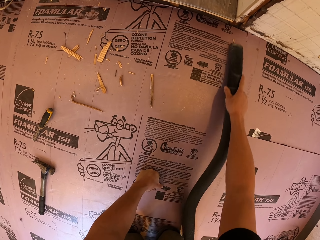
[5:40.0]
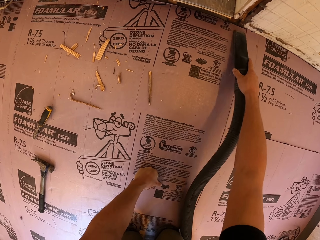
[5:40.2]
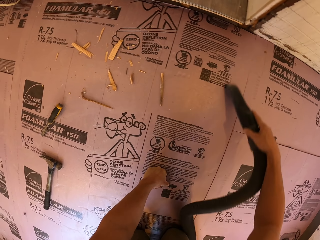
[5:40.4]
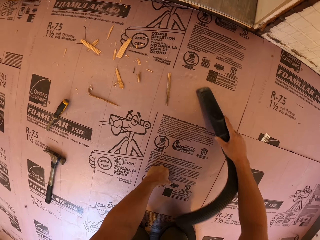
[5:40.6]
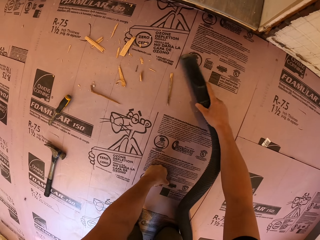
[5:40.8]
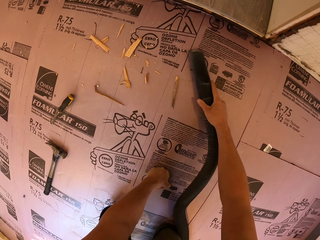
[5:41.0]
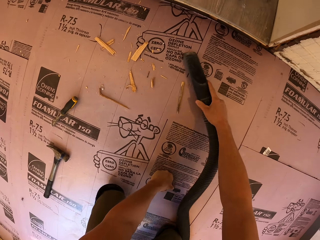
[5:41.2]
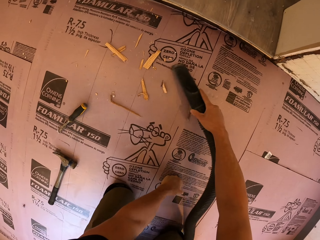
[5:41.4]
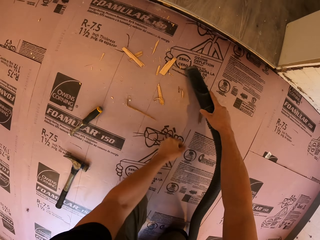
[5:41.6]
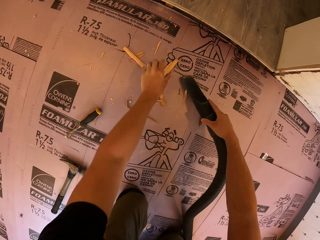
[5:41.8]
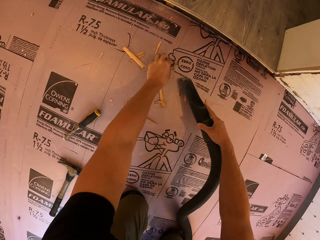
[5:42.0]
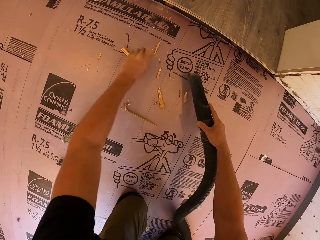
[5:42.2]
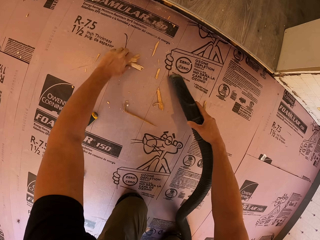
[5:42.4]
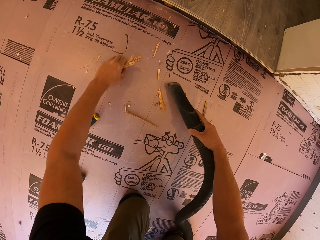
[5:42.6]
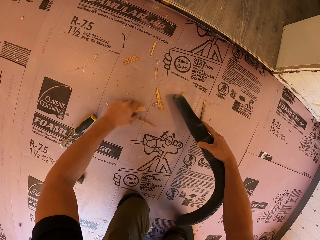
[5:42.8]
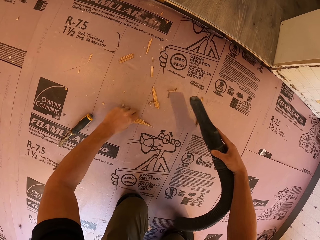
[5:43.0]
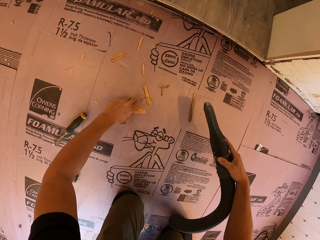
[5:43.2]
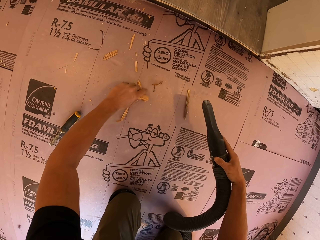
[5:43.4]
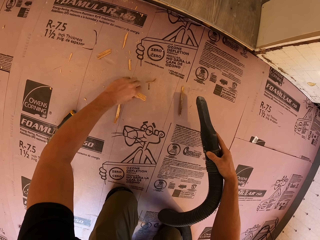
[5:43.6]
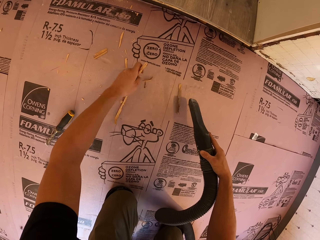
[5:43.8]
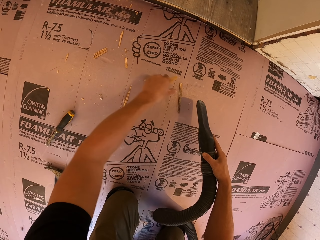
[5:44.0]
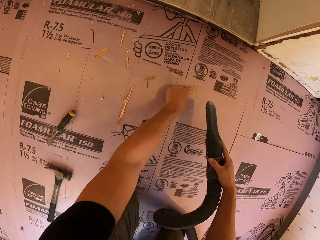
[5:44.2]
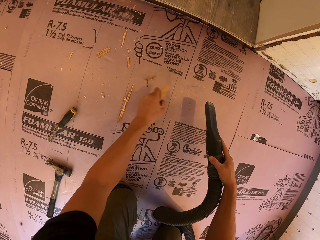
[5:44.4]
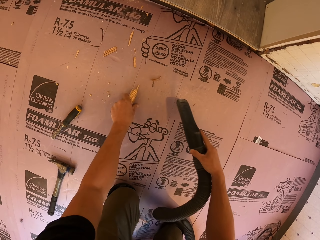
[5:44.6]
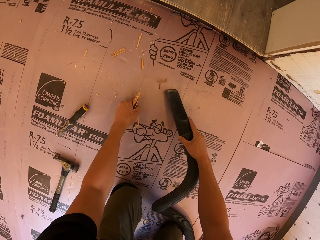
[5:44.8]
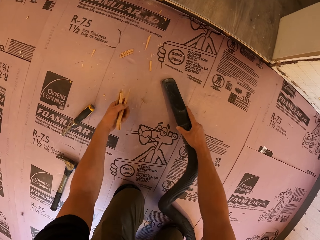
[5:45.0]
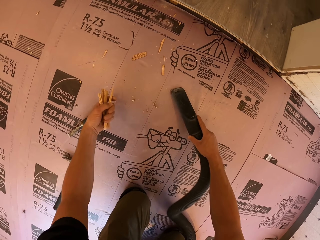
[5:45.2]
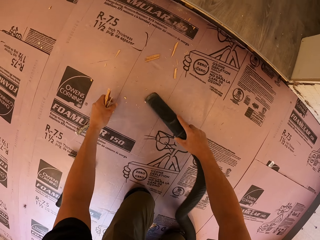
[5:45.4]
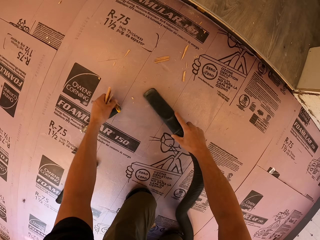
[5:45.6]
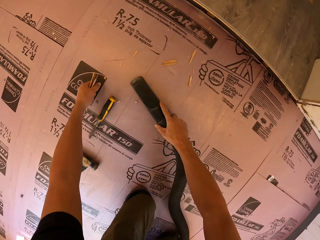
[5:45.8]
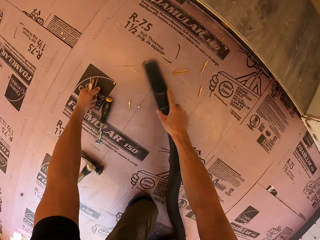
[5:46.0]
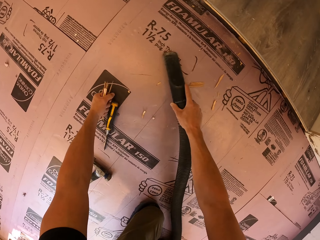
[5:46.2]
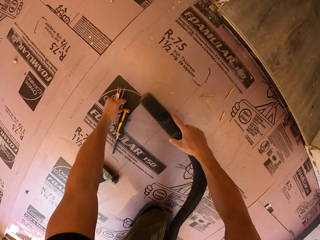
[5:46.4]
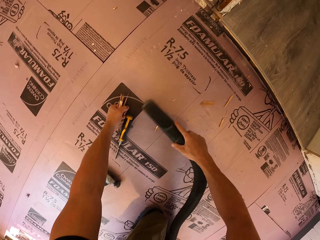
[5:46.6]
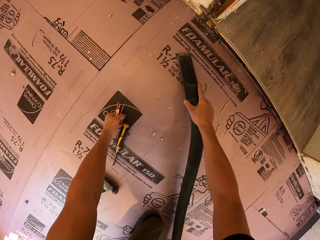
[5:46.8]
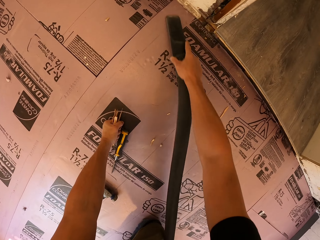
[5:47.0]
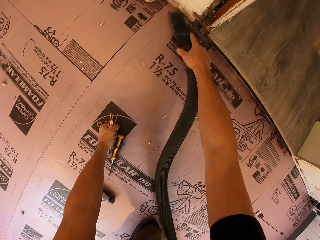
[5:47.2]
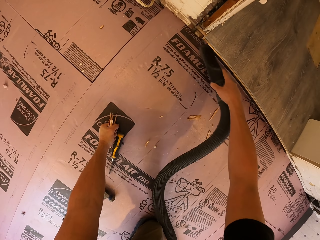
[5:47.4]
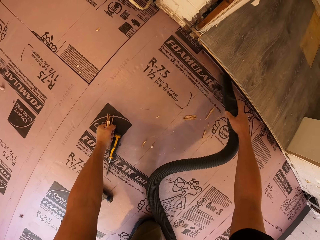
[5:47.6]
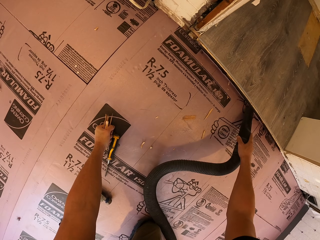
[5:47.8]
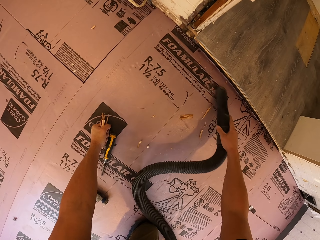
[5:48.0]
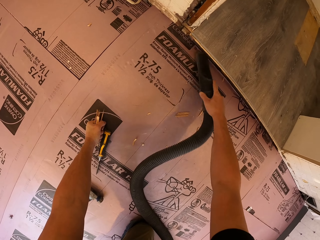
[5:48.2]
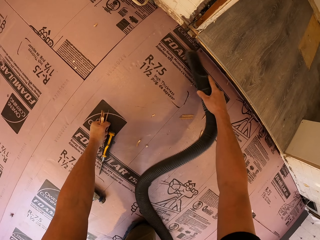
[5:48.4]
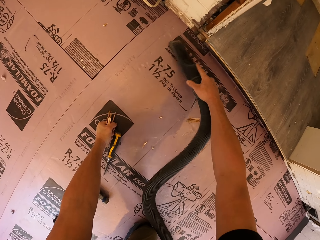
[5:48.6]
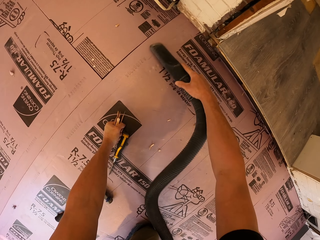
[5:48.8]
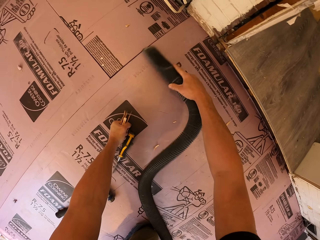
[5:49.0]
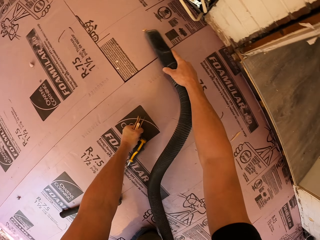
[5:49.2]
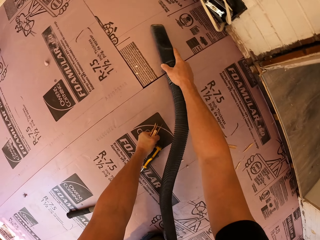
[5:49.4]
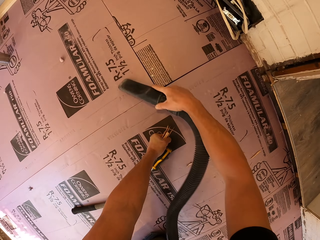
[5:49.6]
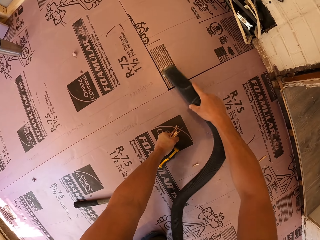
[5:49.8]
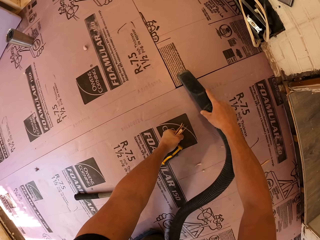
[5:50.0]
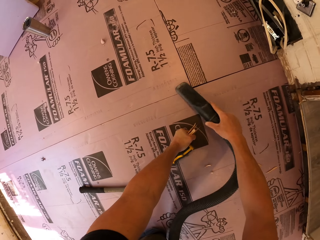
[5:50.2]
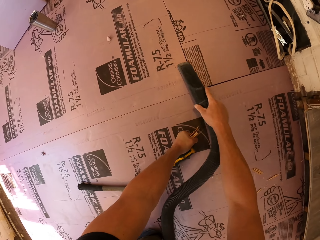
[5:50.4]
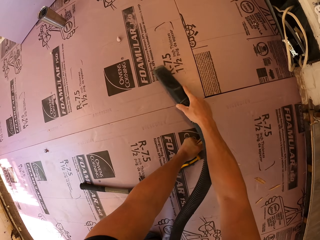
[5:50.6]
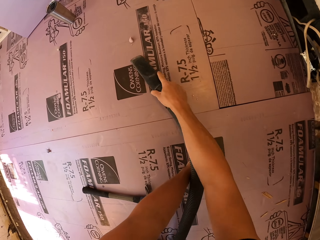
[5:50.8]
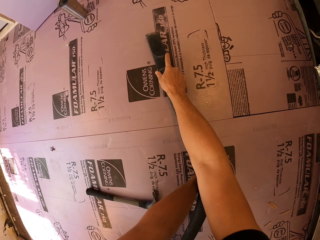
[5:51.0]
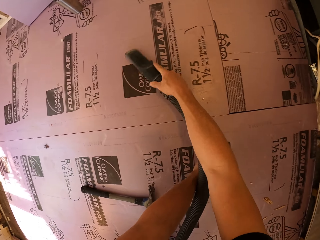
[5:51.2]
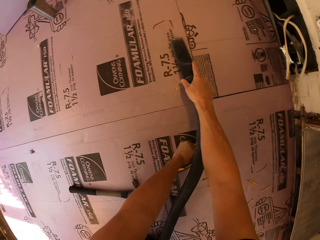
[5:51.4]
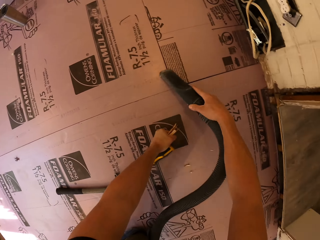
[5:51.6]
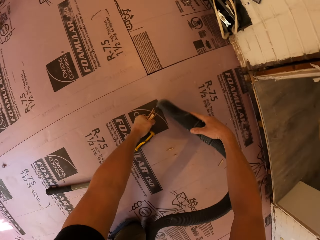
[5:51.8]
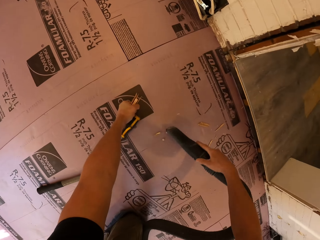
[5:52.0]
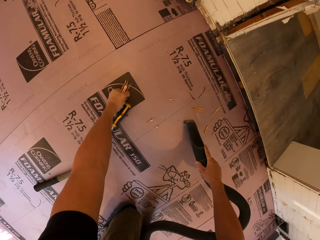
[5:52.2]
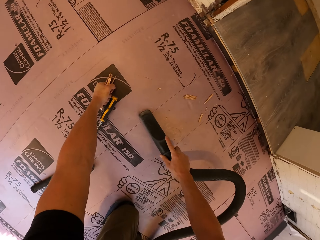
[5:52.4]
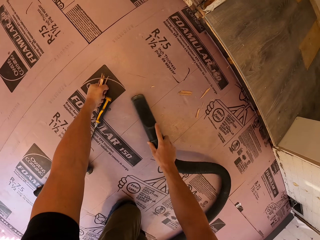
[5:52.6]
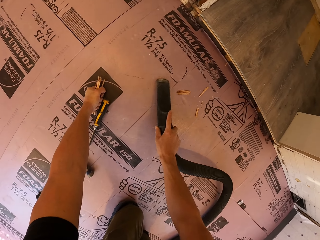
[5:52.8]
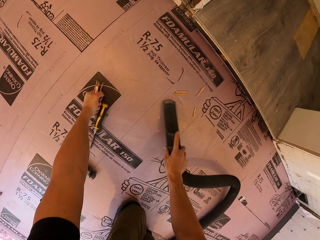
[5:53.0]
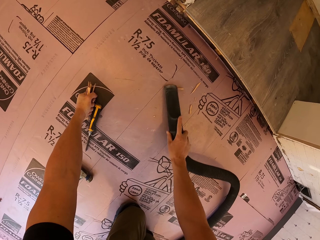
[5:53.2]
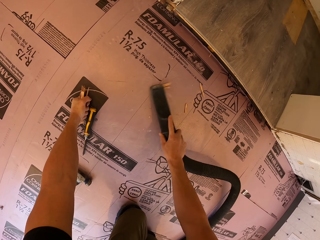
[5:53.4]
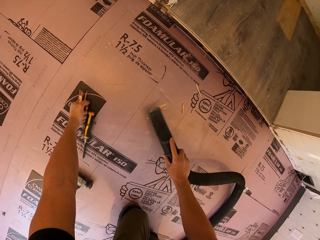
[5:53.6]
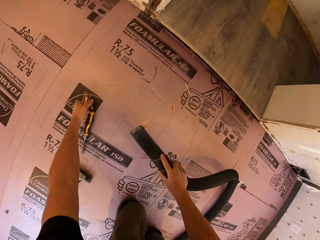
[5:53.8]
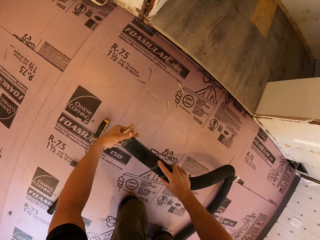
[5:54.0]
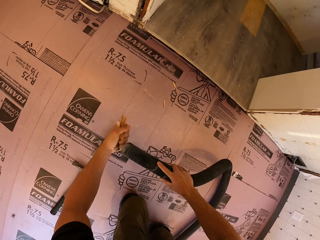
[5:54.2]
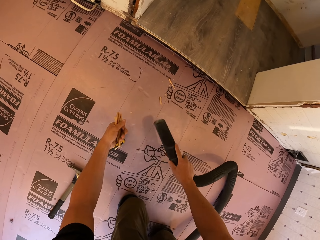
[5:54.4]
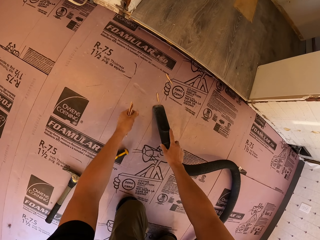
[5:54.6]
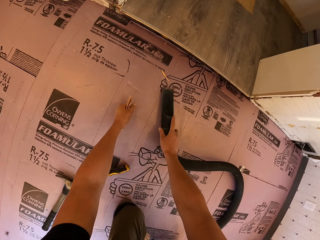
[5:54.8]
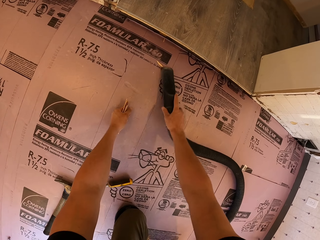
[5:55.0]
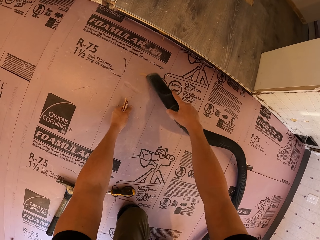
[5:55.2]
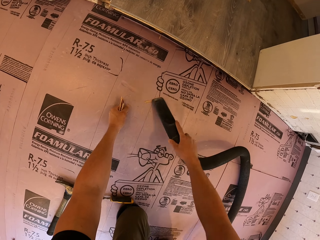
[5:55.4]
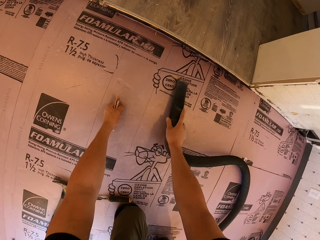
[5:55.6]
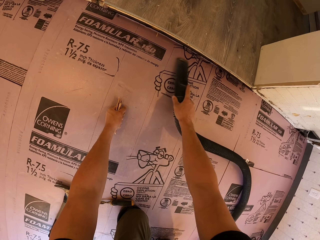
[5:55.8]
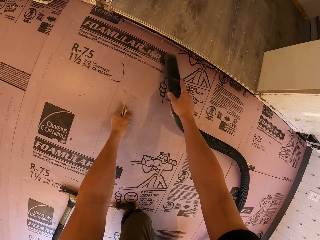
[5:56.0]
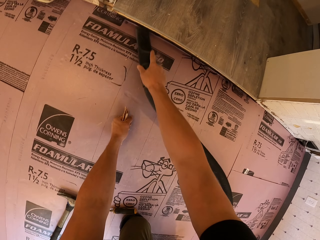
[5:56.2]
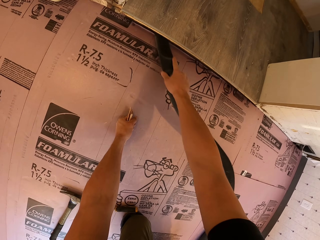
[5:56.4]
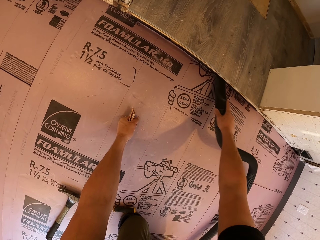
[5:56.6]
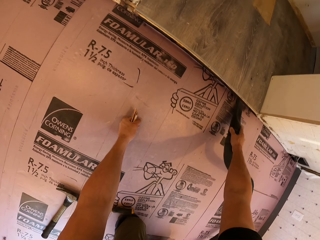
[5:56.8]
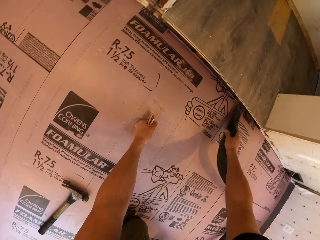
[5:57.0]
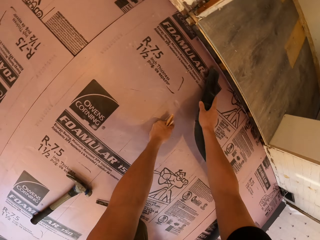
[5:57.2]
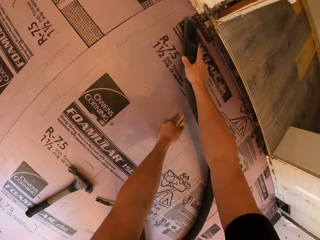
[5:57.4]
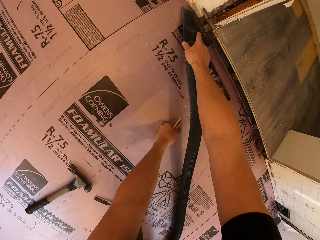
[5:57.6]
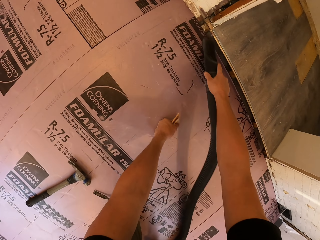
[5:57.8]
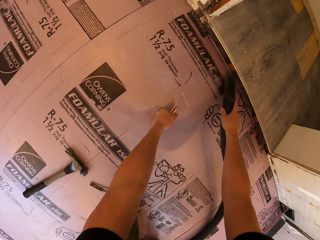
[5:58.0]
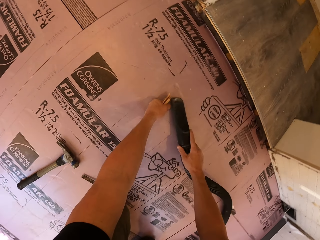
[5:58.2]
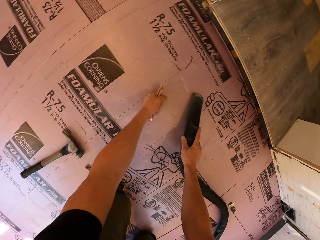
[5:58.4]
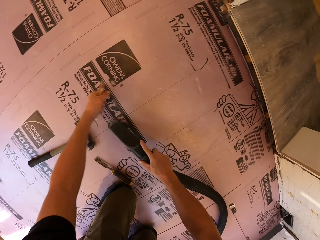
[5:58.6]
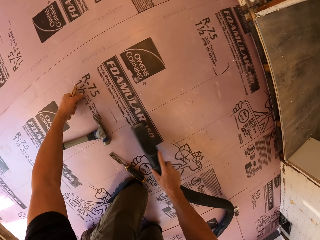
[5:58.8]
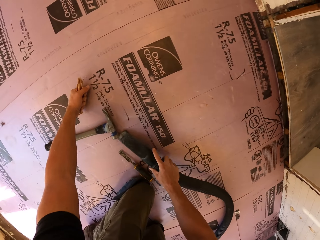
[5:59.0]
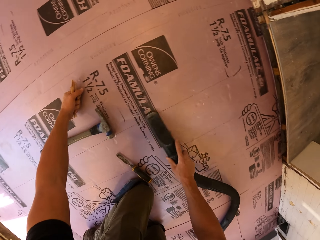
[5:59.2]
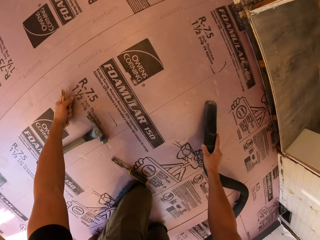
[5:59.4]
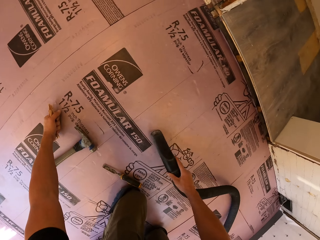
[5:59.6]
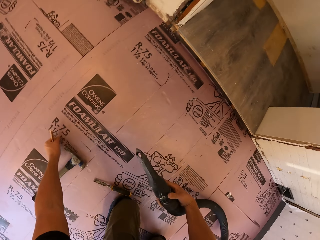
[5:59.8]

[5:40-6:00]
The camera wearer picks up pieces of wood on the floor. They vacuum the floor. They remove pieces of wood on the vacuum nozzle. They vacuum the floor.

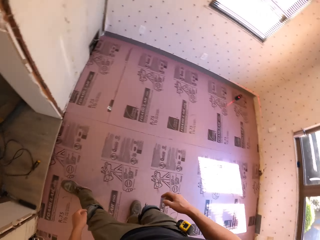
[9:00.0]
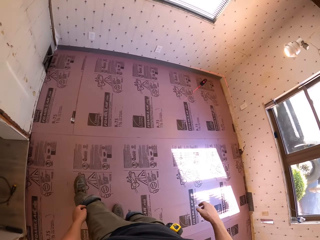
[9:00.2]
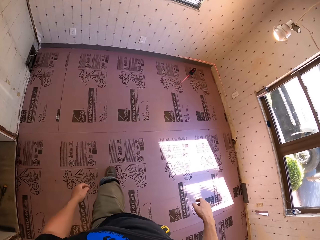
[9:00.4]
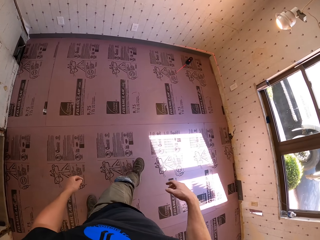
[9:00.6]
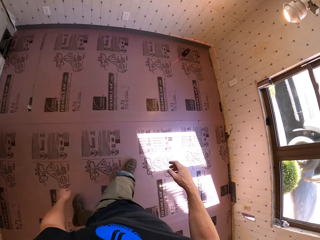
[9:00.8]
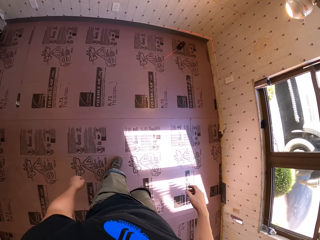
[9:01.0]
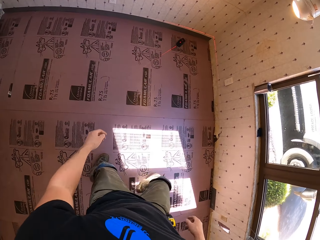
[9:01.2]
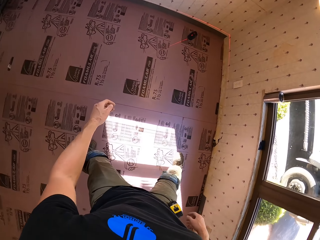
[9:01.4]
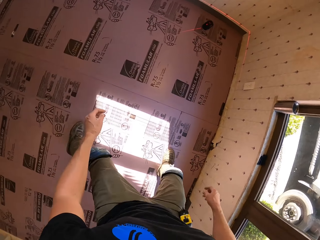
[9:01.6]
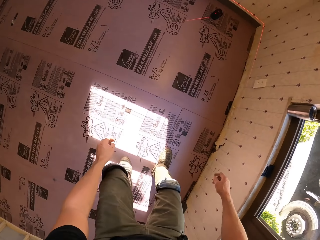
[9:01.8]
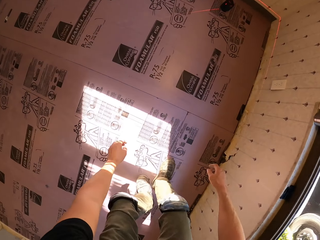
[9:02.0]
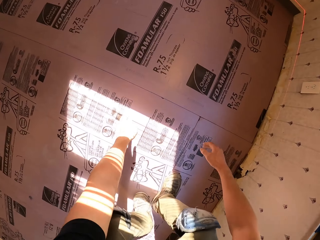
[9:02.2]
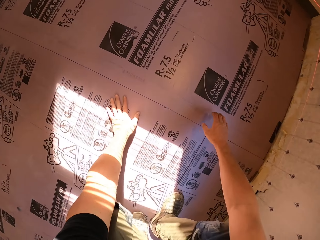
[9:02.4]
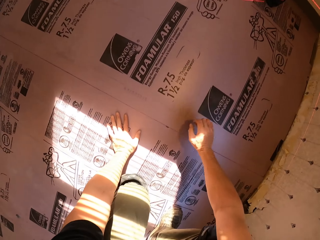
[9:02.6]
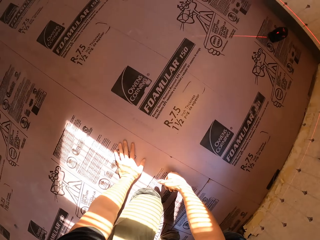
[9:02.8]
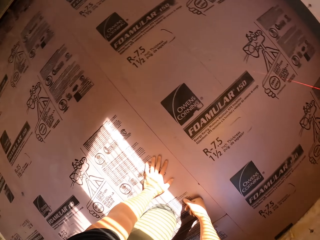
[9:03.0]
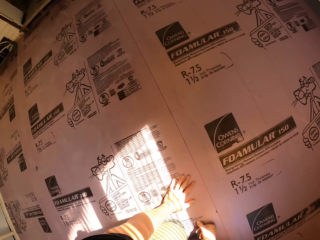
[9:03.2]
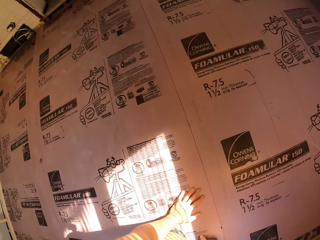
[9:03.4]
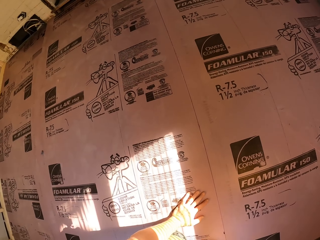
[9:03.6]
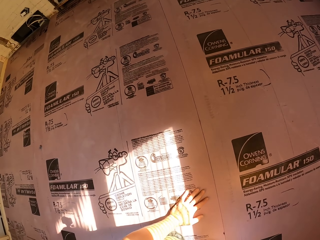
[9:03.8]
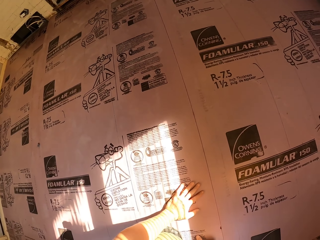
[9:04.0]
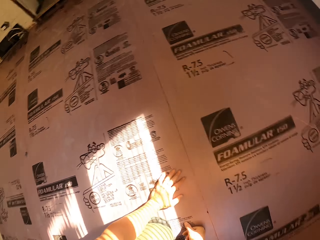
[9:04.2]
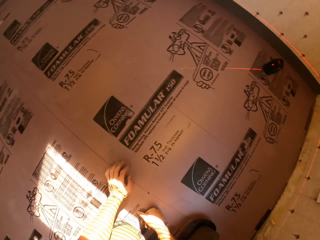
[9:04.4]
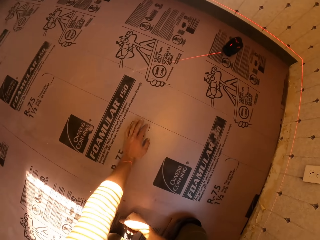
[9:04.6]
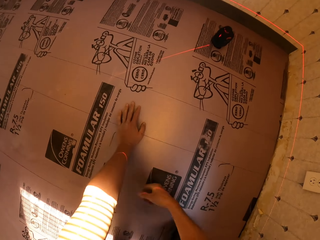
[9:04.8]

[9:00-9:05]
The camera wearer looks around. They walk around a room. They touch the floor. They kneel down on the floor. They look around.
